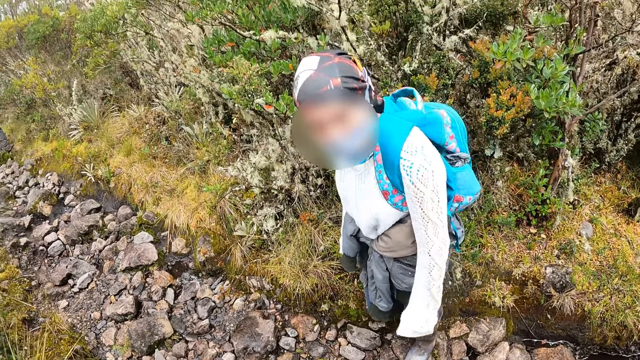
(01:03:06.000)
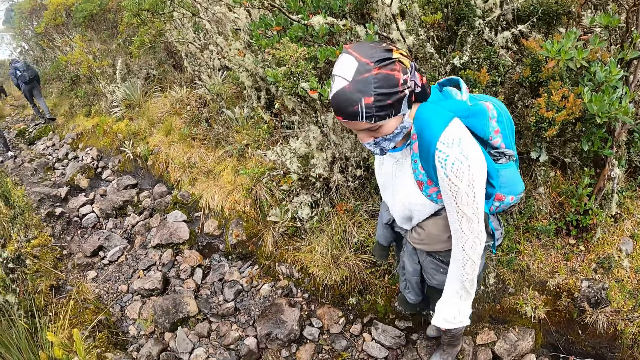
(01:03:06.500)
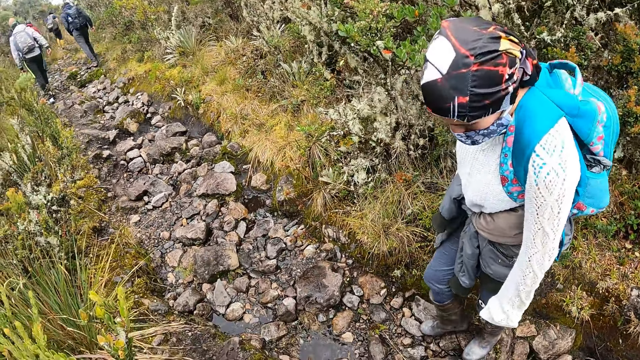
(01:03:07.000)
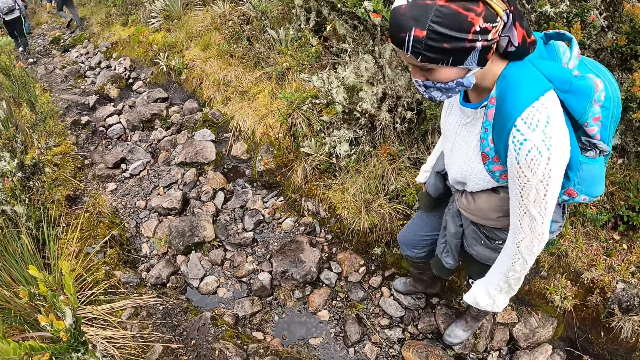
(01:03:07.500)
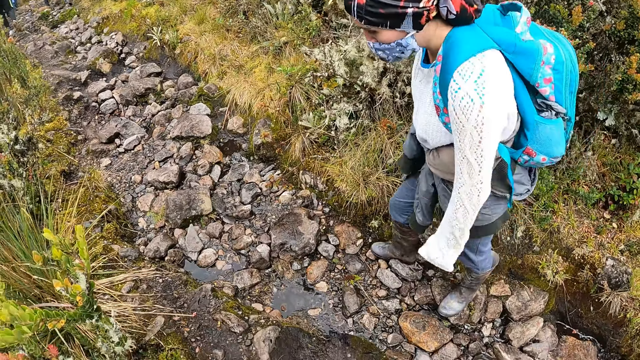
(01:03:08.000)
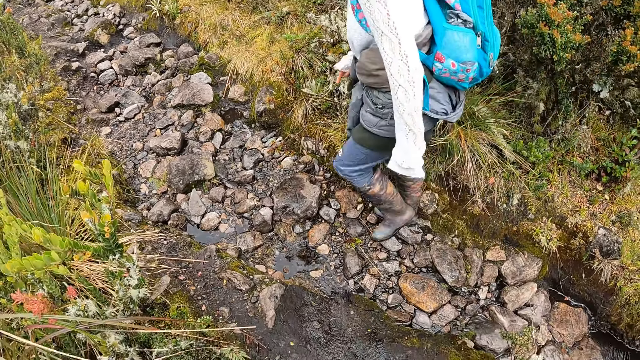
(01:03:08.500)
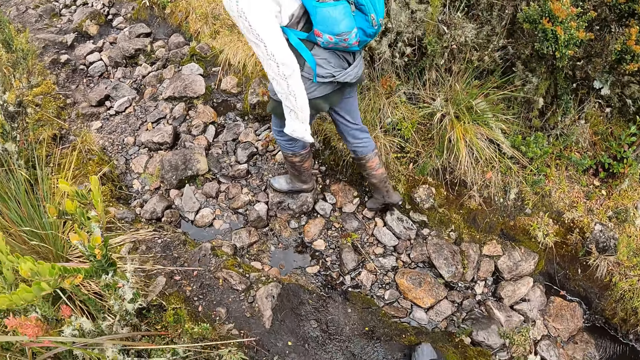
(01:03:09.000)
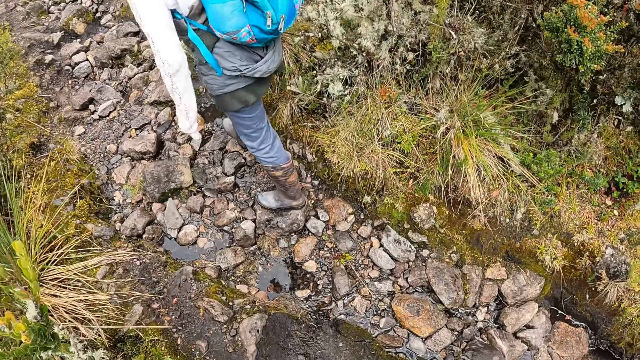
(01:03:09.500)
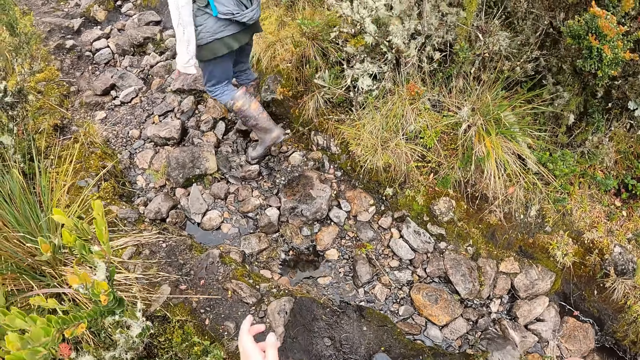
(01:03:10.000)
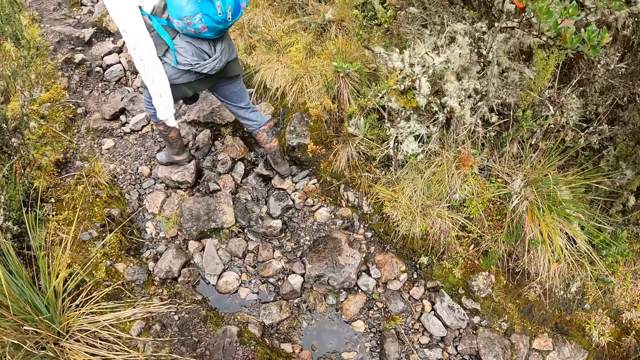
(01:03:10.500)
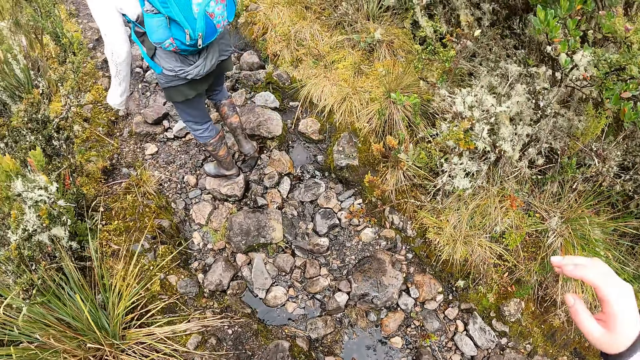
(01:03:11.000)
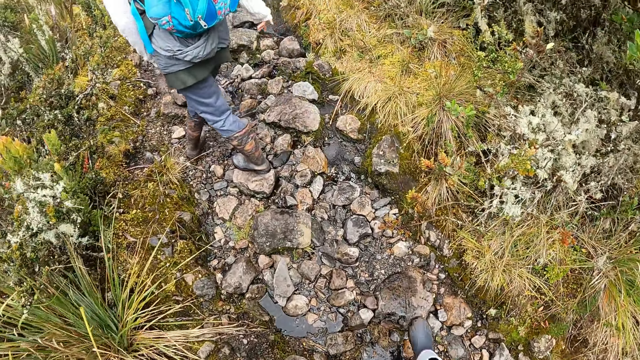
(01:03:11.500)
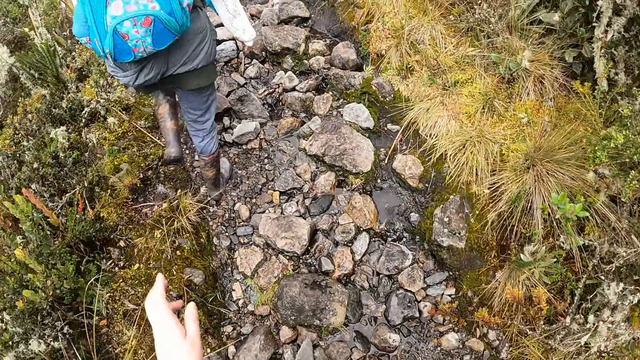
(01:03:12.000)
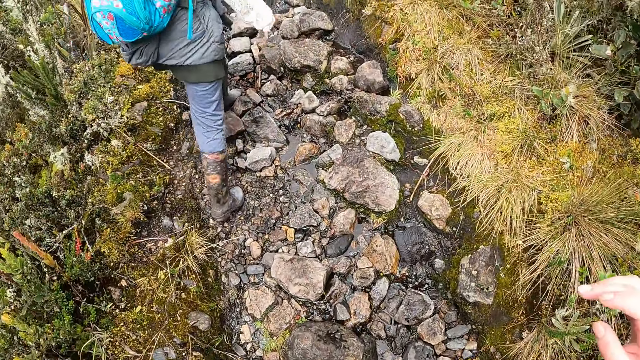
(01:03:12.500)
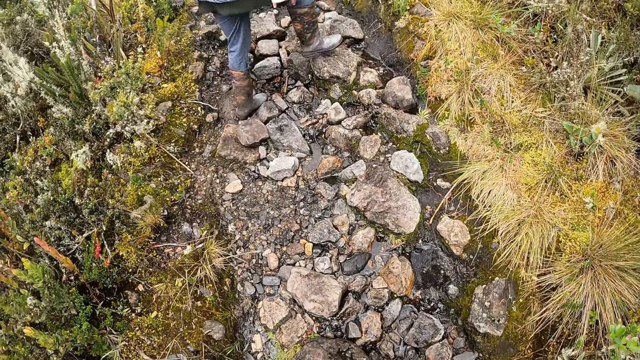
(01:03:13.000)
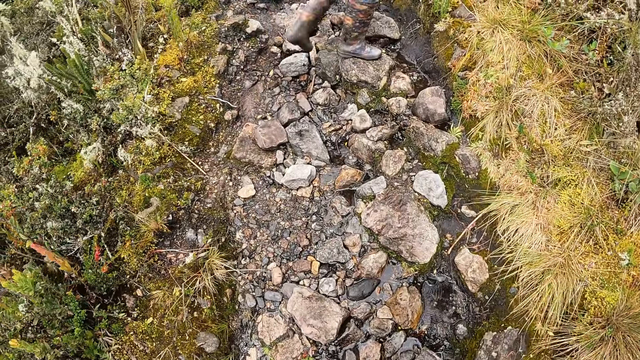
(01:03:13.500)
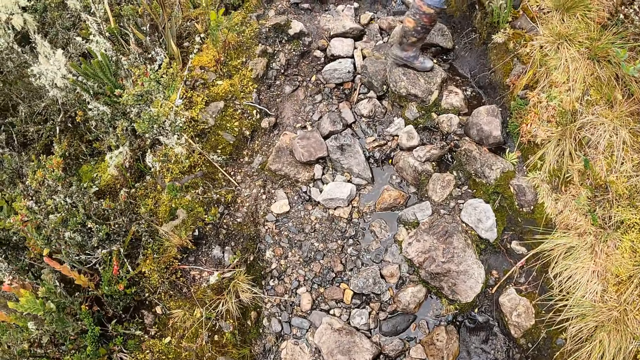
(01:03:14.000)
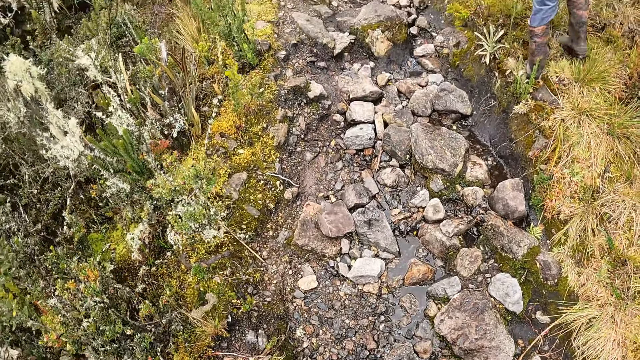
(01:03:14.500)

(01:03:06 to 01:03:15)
The woman interacts with the camera wearer. The camera wearer walks up the steep hill with the group of people.

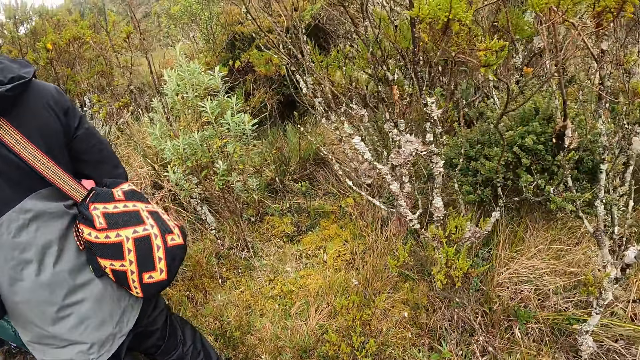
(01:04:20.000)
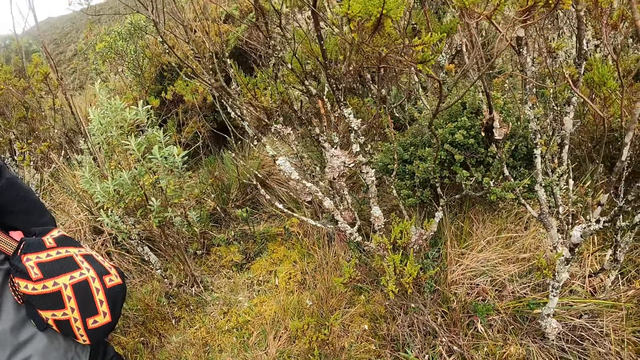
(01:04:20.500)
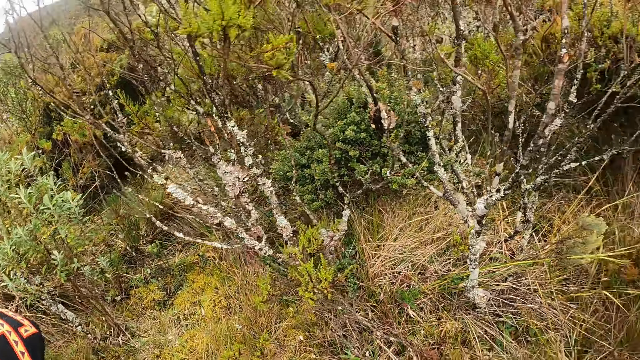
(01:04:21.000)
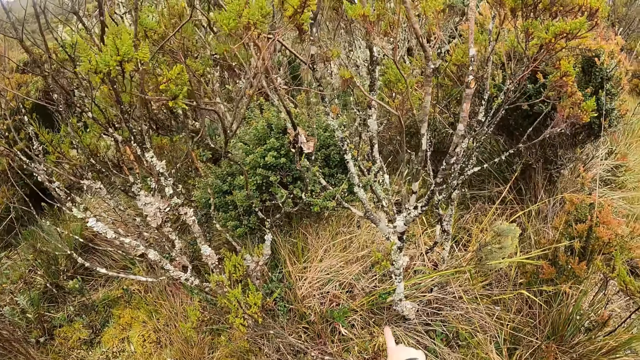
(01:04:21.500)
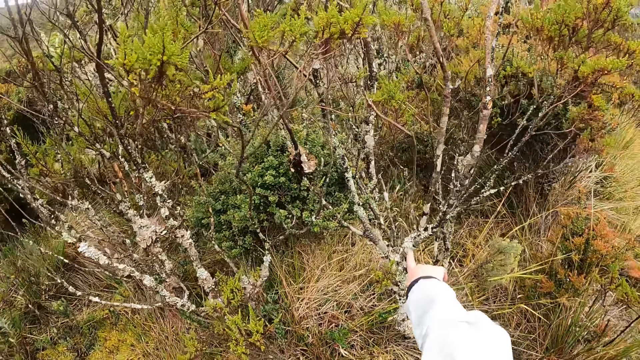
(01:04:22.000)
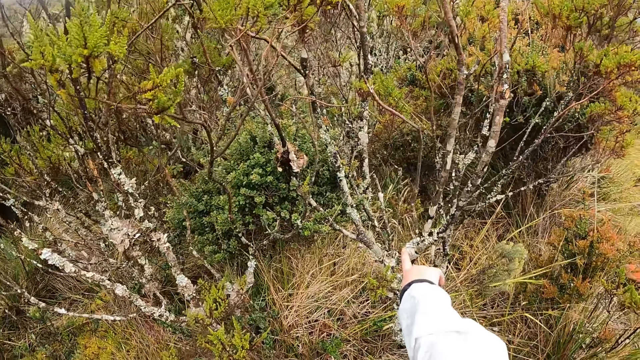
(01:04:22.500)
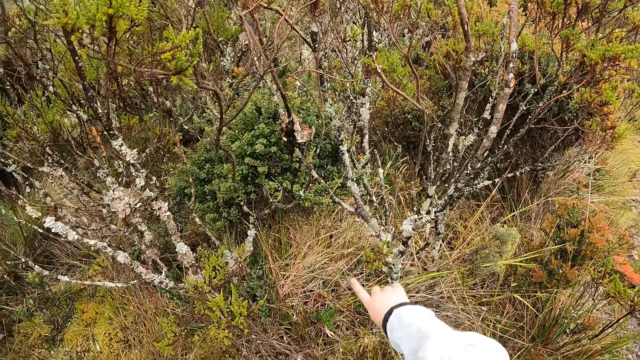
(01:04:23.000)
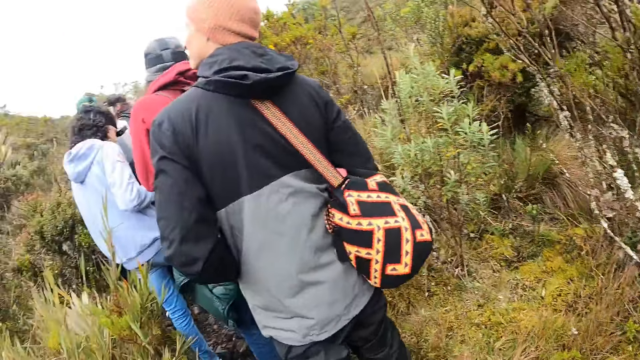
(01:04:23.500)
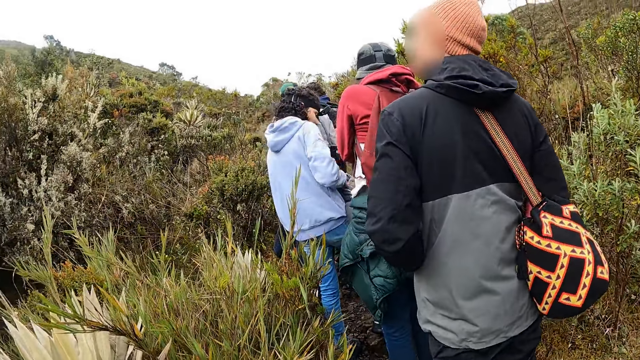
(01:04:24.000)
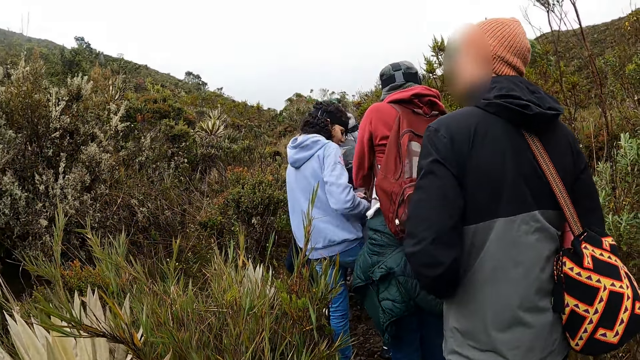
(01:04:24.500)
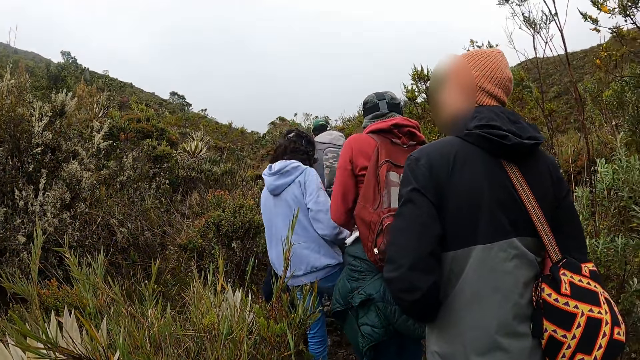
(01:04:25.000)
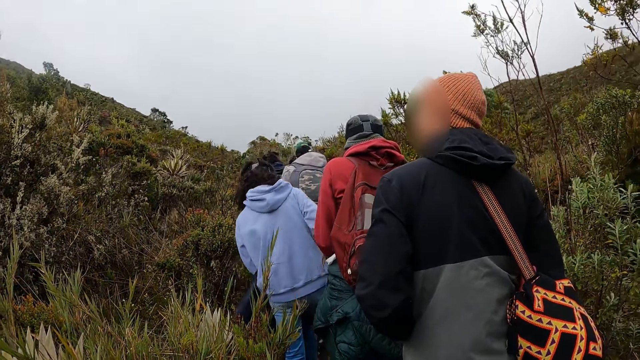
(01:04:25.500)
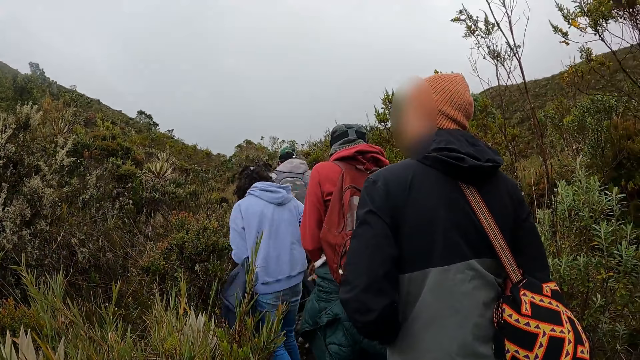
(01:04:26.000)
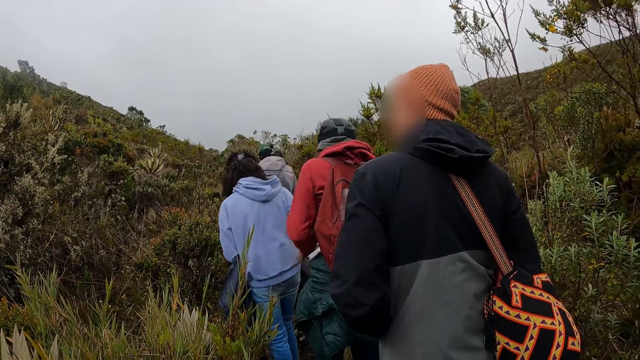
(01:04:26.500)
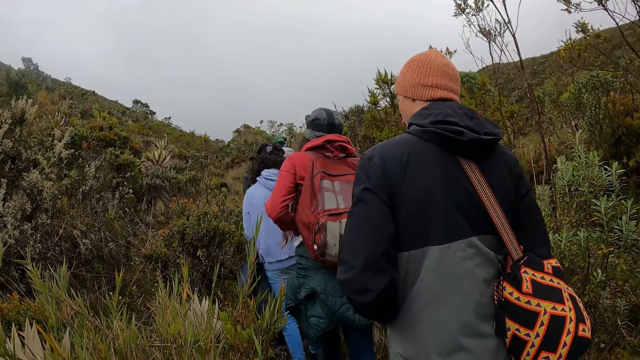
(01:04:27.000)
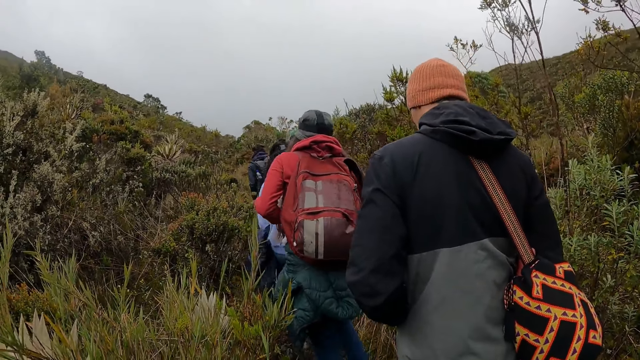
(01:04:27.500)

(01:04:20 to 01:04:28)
The camera wearer touches a shrub branch with her right hand.

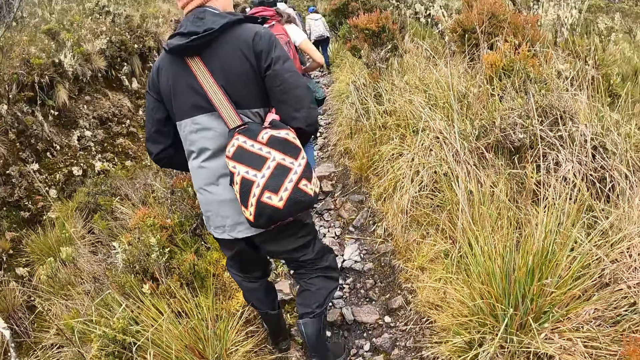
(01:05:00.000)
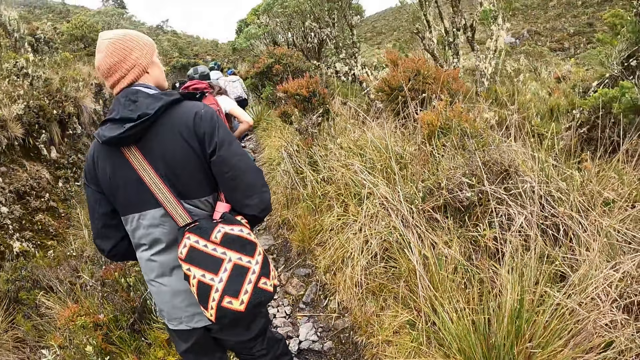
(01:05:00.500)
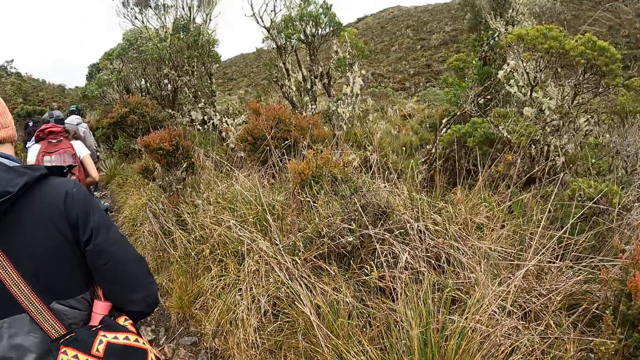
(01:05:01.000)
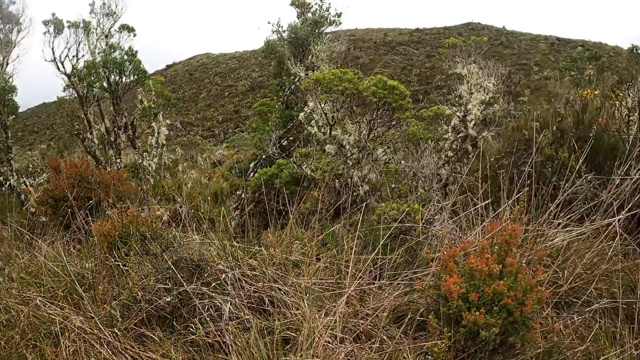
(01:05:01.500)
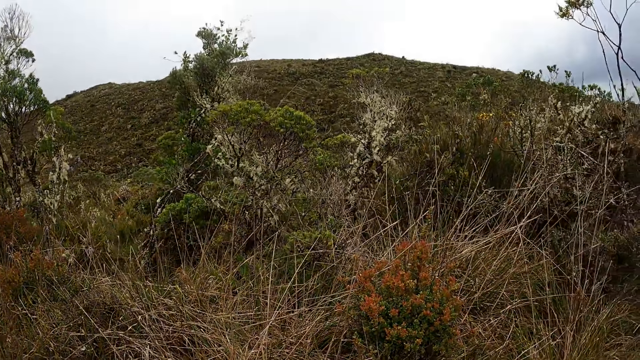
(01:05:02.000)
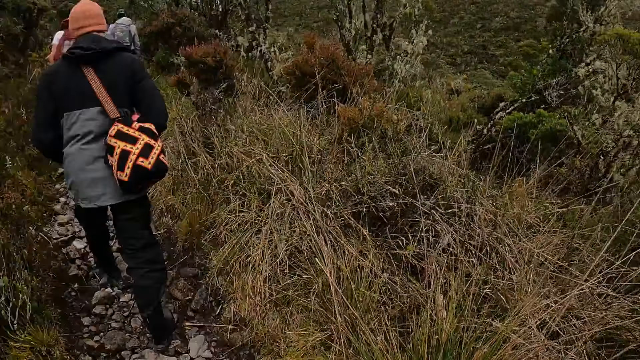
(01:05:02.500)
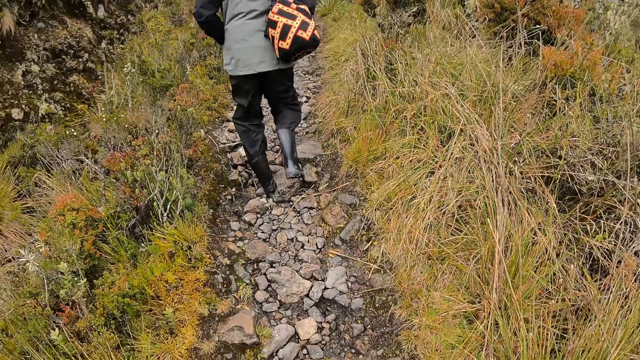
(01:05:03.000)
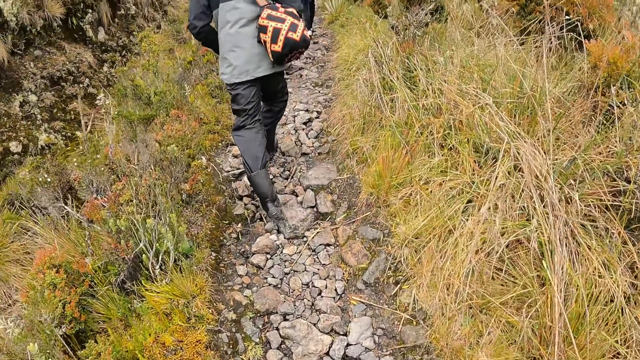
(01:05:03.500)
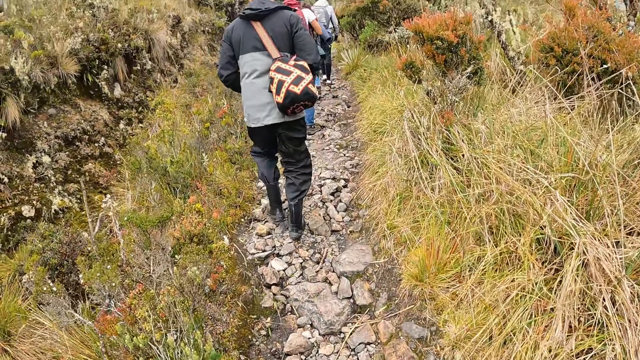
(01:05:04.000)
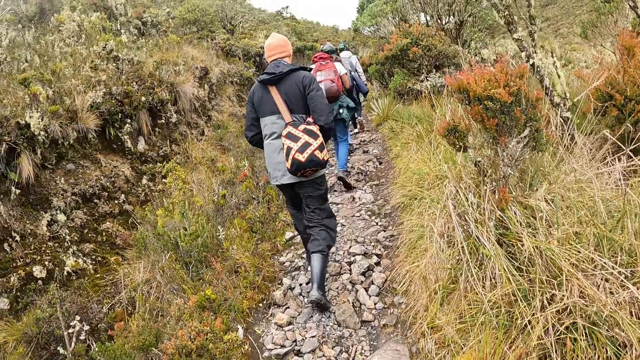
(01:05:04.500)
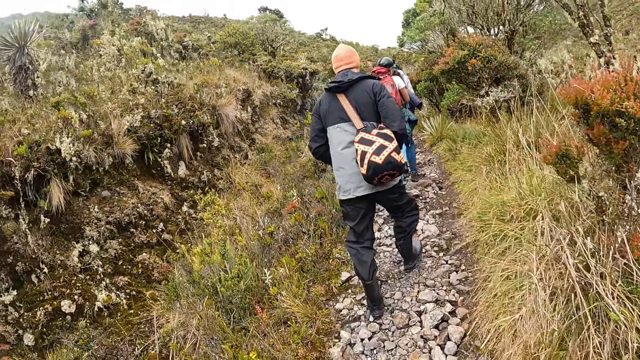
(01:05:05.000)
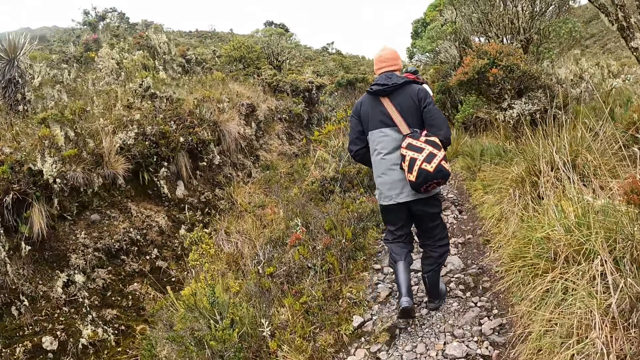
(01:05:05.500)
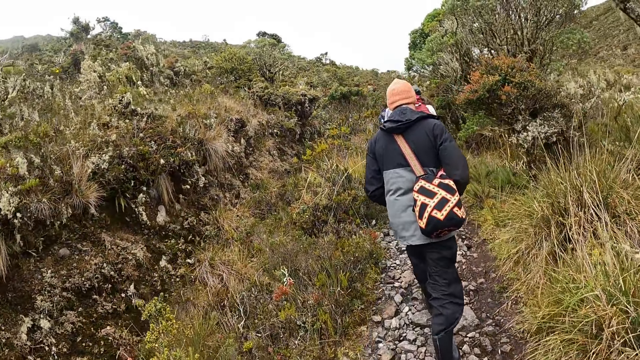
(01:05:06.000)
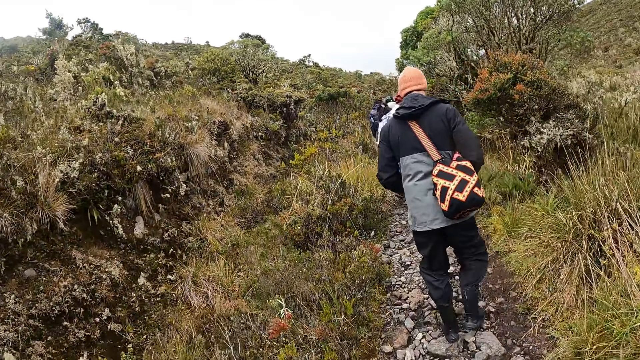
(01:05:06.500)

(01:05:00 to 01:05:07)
The camera wearer looks to the right.
